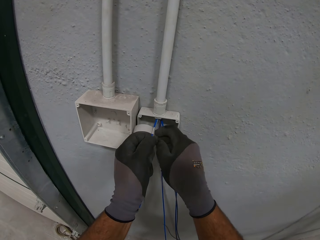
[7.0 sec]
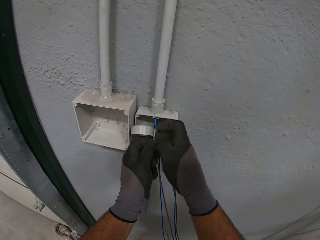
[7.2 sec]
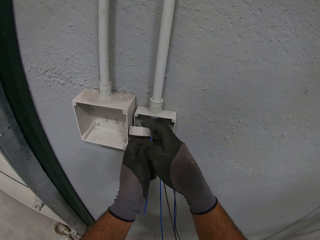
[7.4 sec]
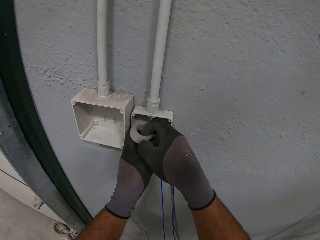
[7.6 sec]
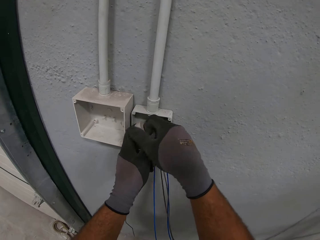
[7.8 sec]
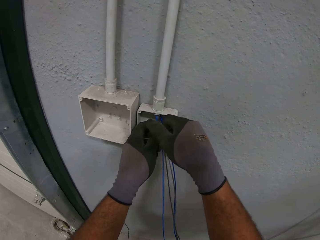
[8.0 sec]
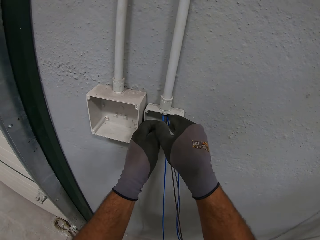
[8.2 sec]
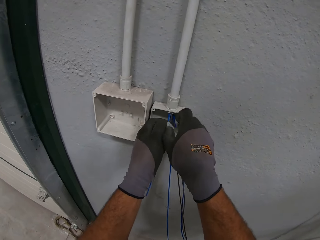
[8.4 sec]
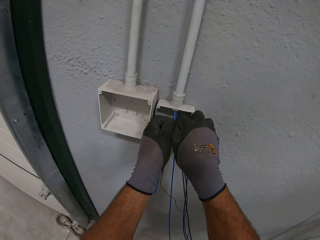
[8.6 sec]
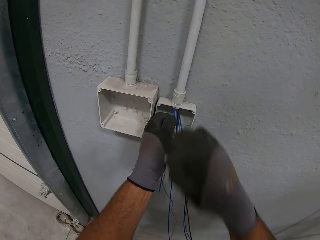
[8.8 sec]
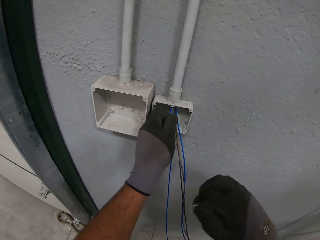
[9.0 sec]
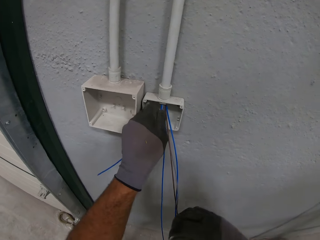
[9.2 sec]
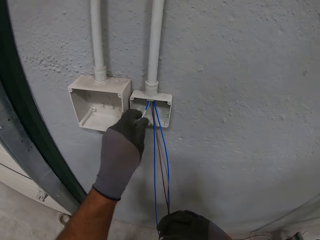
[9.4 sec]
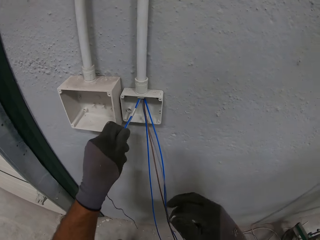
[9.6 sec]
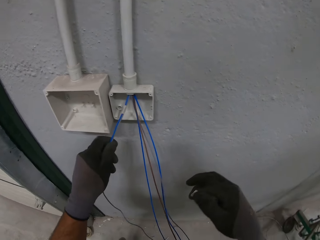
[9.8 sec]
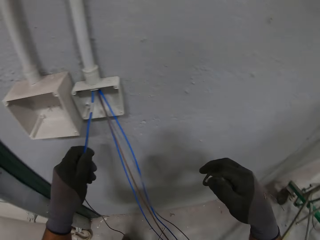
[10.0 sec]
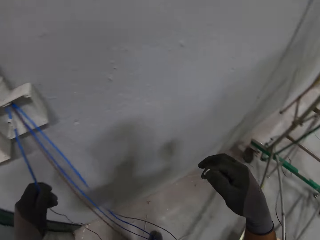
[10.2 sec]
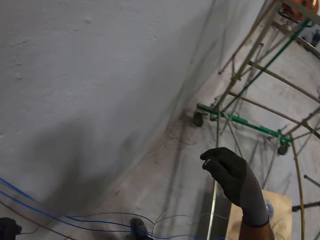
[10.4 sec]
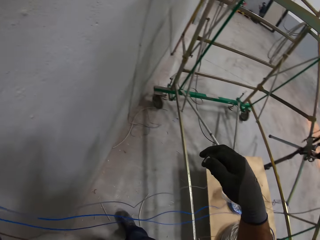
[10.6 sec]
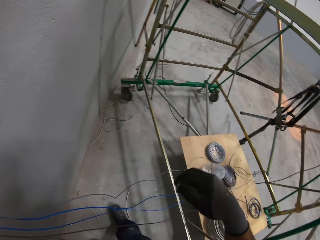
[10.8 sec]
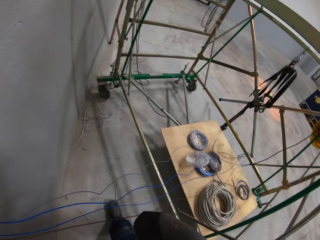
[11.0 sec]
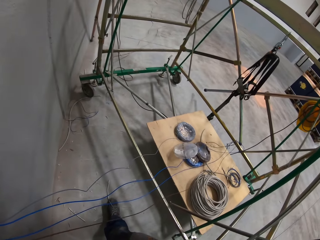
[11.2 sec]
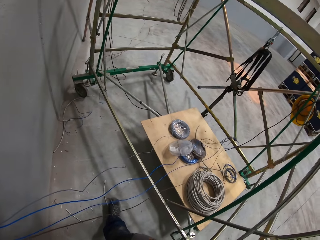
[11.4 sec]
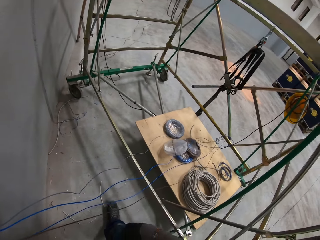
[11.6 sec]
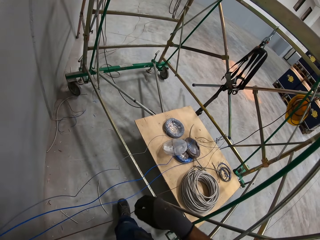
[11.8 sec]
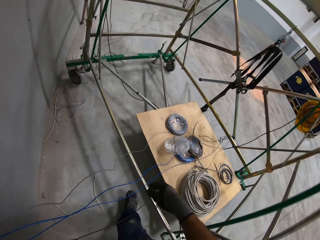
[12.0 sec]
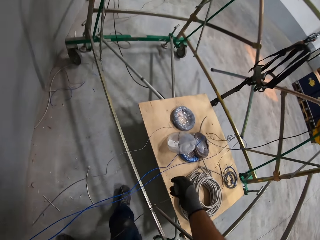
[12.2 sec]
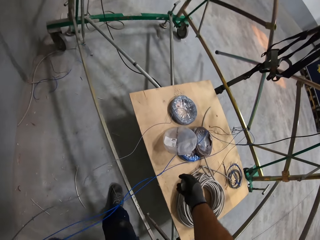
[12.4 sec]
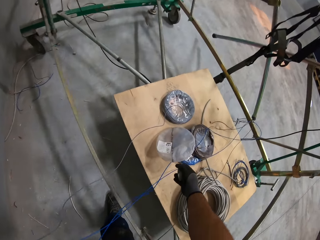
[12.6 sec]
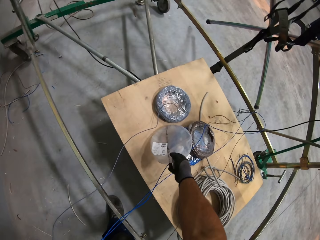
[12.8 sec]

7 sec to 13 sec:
The camera wearer cuts the tape.

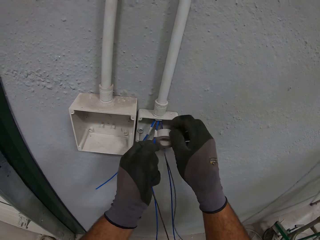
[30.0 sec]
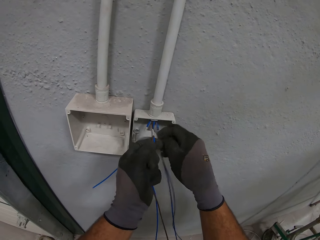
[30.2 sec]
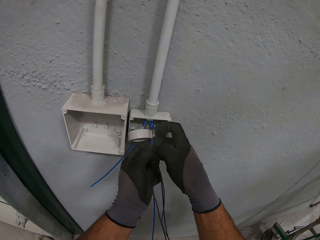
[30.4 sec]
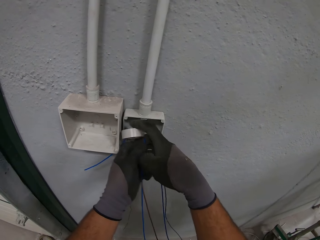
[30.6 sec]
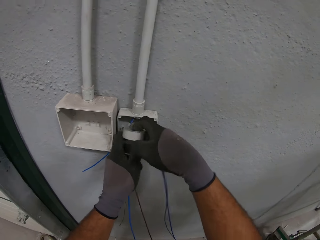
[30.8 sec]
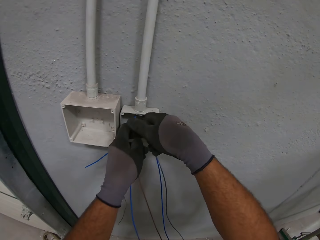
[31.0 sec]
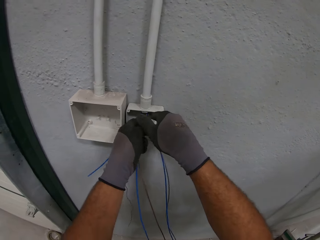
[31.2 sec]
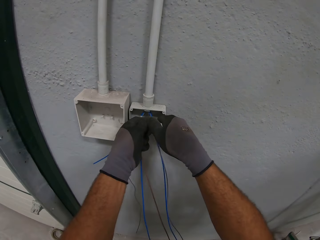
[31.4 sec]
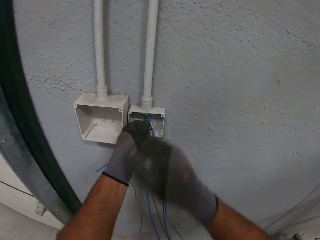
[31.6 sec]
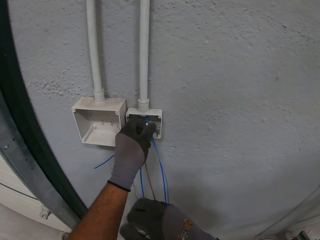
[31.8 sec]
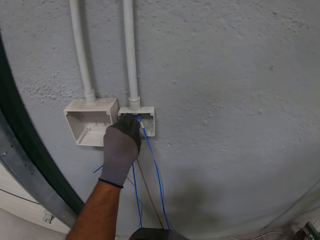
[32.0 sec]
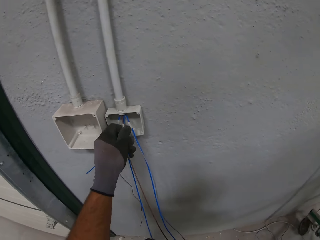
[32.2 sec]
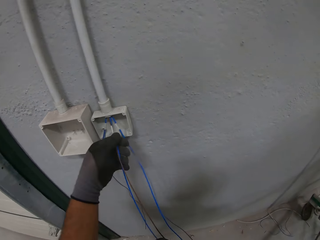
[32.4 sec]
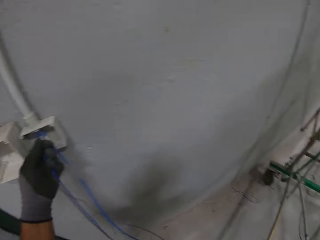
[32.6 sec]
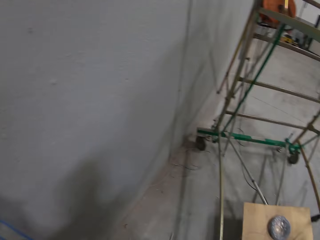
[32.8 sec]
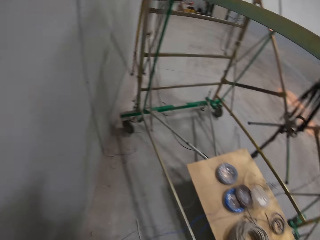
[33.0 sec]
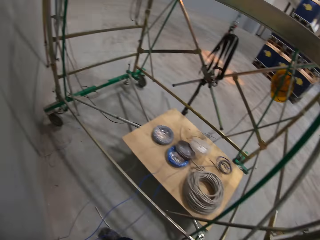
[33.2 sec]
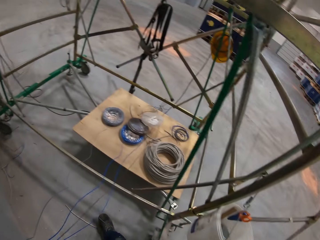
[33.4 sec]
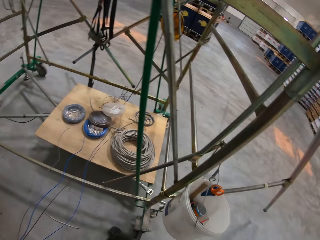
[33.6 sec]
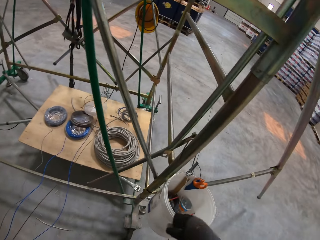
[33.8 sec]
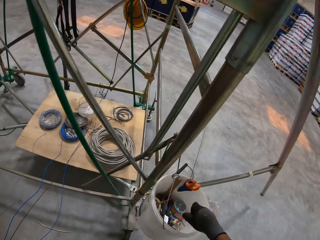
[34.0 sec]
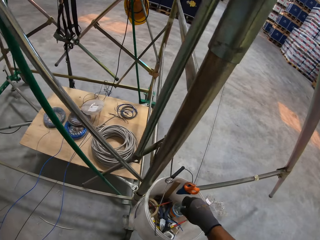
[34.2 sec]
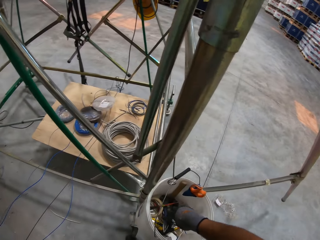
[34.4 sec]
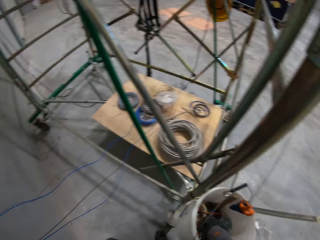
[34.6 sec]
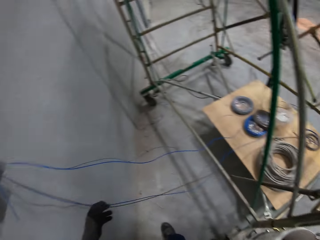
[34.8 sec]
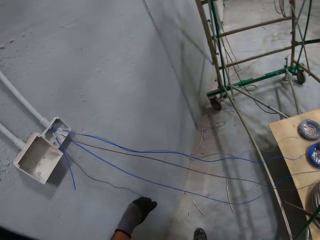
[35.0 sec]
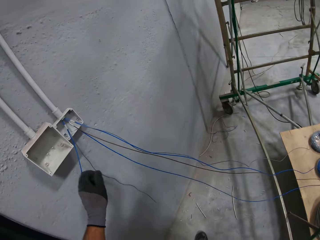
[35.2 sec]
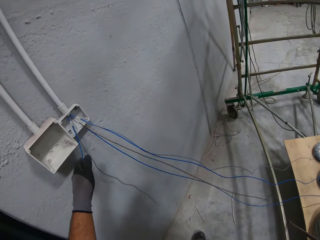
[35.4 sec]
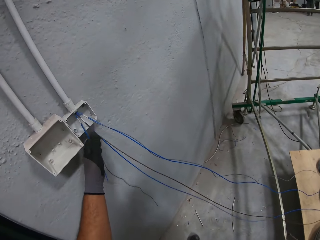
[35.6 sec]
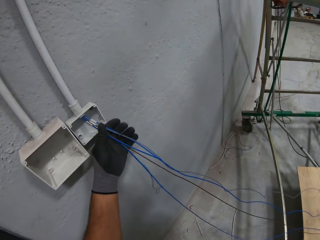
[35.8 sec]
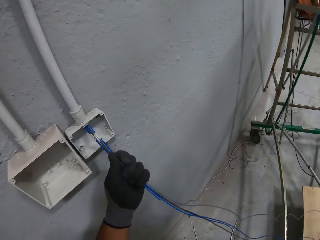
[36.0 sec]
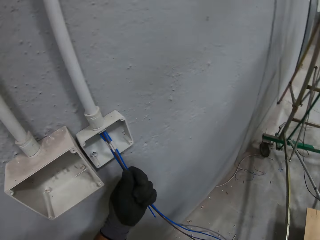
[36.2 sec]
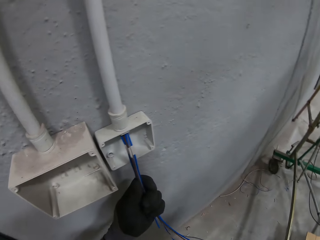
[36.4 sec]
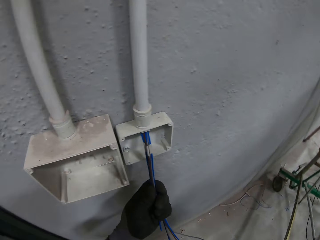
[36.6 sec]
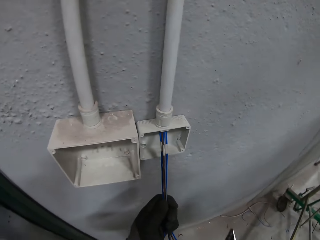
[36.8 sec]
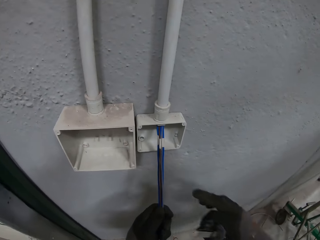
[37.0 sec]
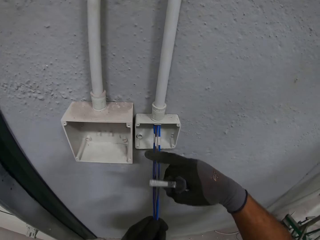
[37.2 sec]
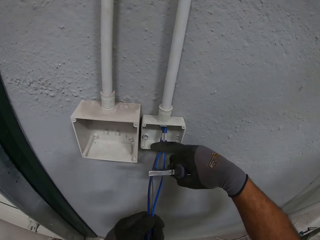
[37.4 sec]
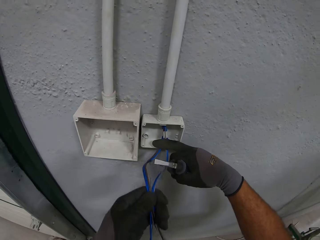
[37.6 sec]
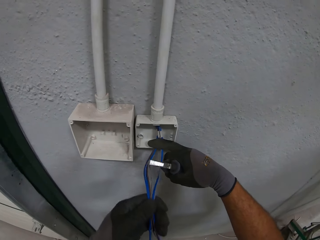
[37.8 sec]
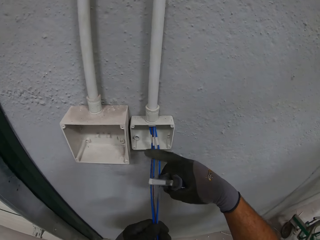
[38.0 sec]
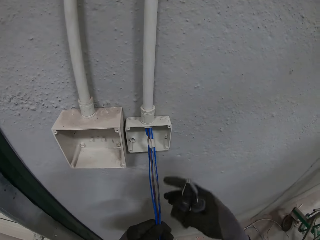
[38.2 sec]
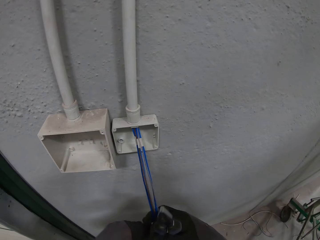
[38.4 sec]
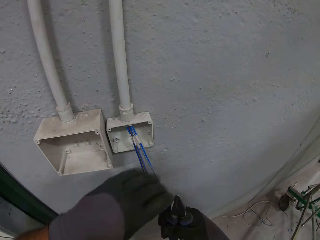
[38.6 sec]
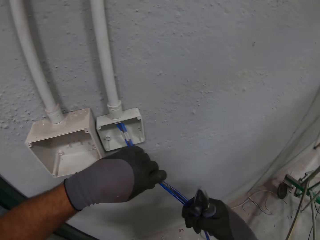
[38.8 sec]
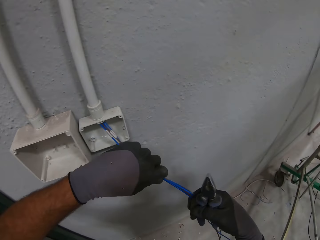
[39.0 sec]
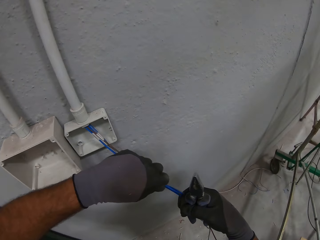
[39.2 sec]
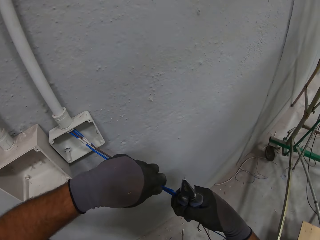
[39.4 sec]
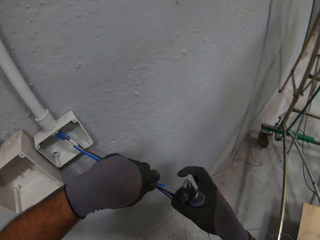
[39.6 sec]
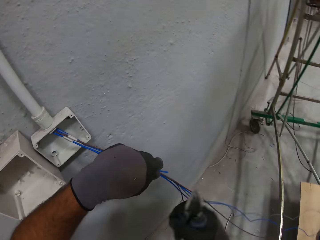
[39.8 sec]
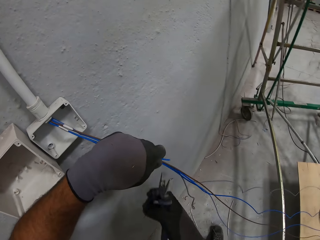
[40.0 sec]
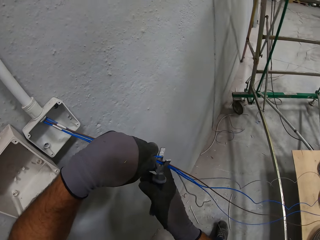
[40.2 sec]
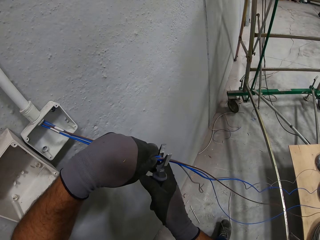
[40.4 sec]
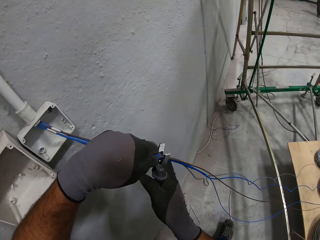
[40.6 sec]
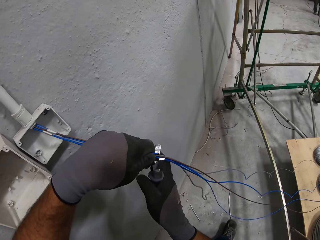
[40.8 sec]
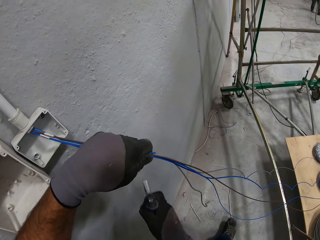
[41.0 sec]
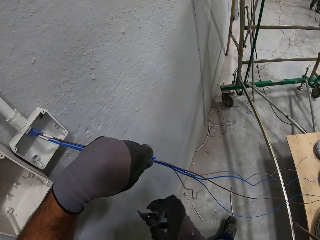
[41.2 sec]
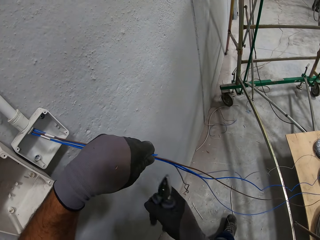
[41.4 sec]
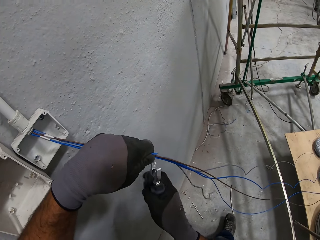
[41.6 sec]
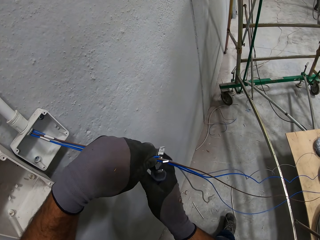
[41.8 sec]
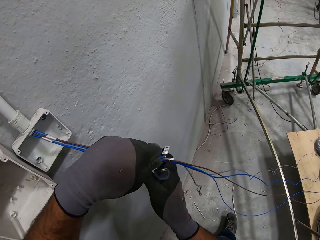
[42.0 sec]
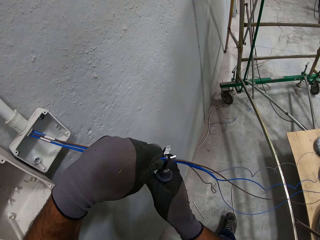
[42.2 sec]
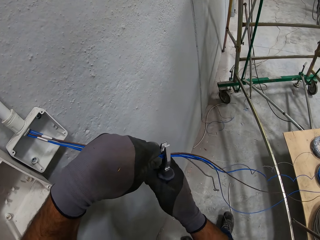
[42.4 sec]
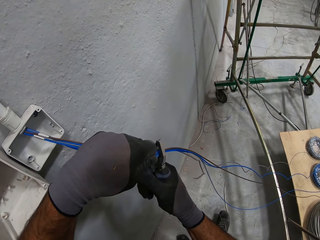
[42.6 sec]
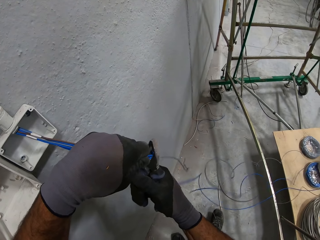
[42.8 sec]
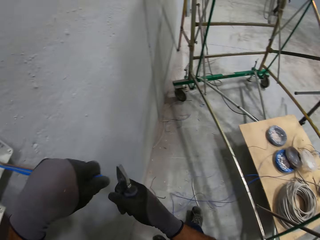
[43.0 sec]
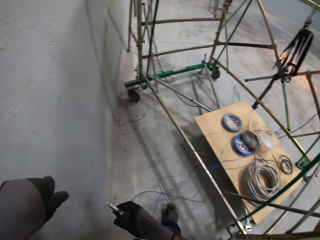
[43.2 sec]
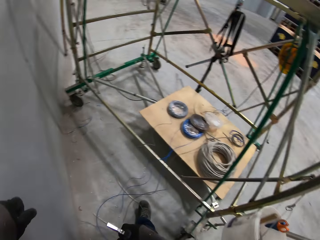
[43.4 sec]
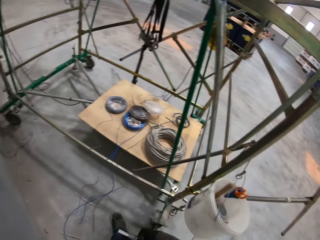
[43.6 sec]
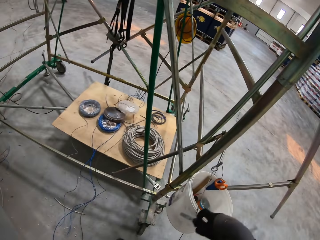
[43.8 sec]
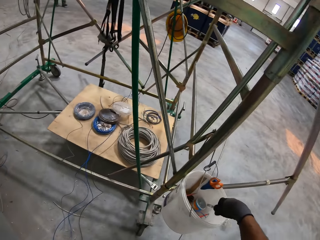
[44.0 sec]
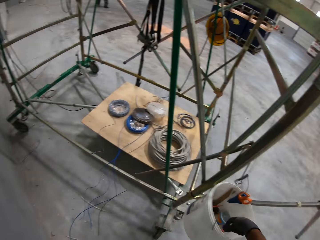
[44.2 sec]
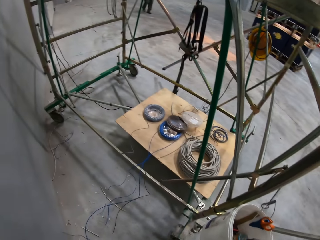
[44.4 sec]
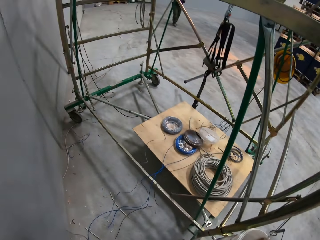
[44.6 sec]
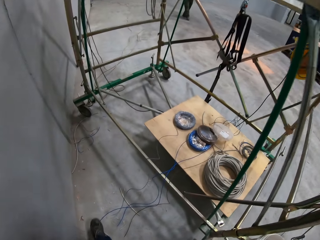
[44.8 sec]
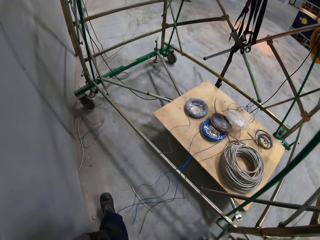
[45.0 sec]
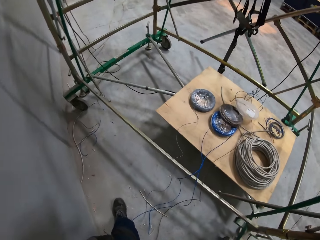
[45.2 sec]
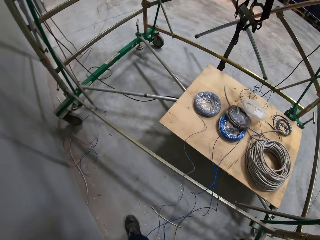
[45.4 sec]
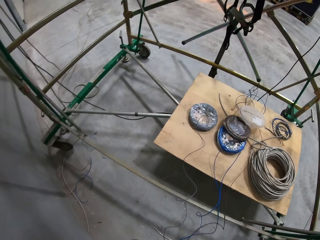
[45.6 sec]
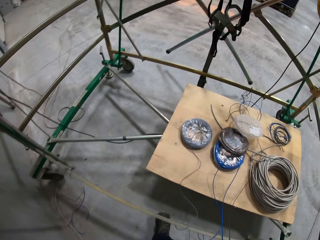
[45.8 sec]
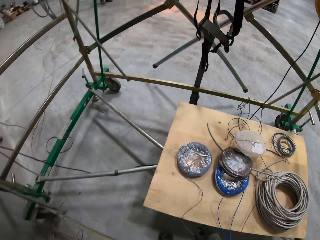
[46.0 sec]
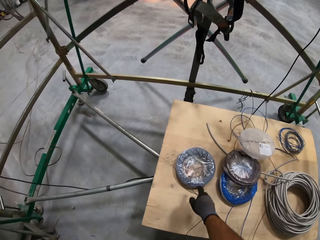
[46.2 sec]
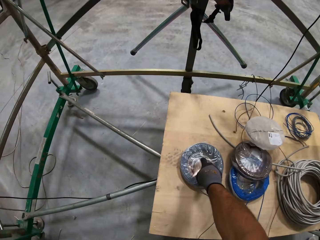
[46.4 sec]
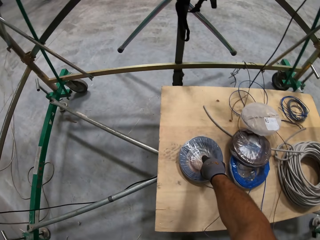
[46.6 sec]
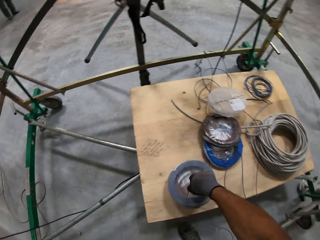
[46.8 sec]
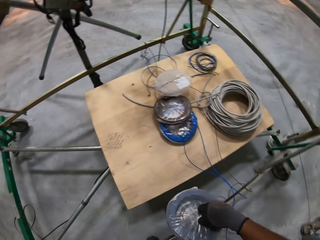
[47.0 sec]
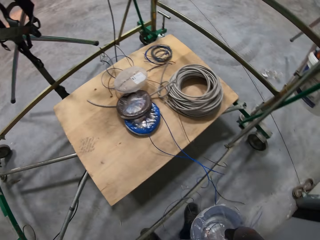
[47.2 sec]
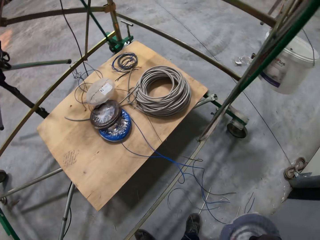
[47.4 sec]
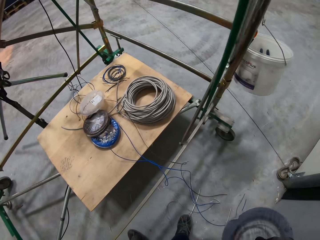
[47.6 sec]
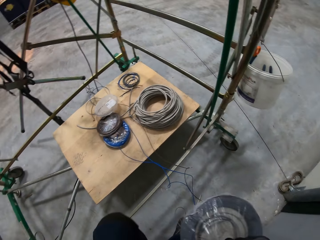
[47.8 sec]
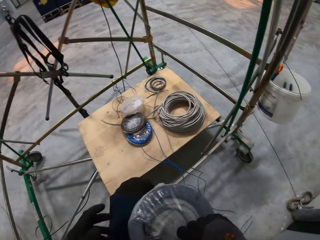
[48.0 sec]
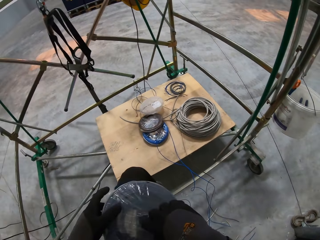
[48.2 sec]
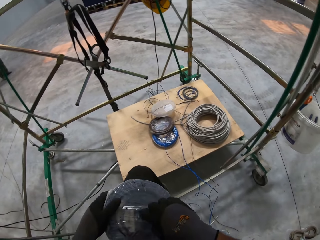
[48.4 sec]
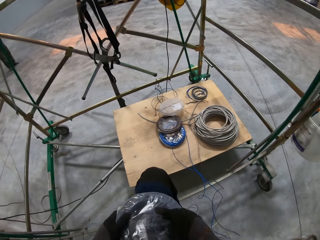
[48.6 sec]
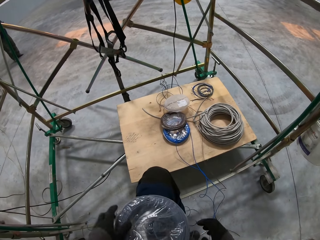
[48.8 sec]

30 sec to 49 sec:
The camera wearer cuts a cello tape with his right hand. He puts the cello tape in the bucket. He picks the pliers from the bucket. He holds wire cables with his left hand. He adjusts the wire cables with his right hand. He holds the pliers in his right hand. He holds the wire cables with both hands. He holds the wire cables with the pliers. He cuts the wire cables with the pliers. He puts the pliers in the bucket. He walks around the room, bends near the plywood, and picks up an electric wire roll with his right hand.
